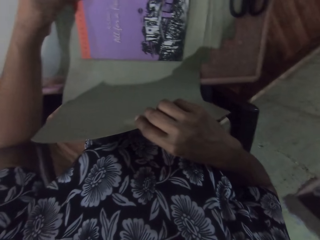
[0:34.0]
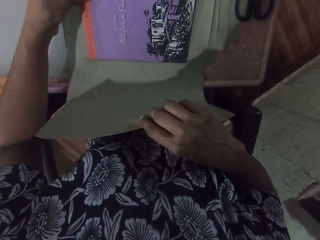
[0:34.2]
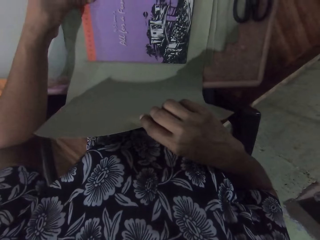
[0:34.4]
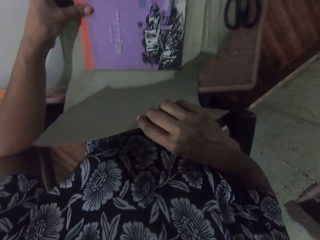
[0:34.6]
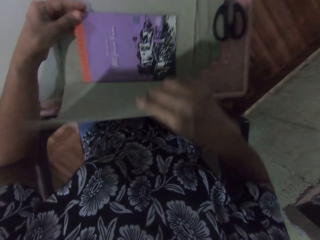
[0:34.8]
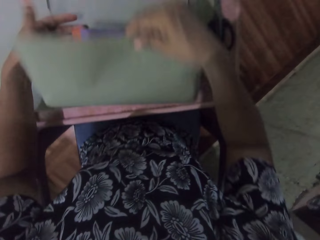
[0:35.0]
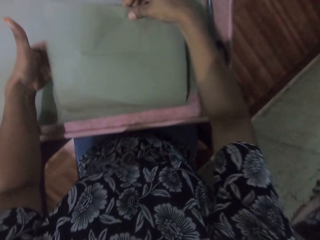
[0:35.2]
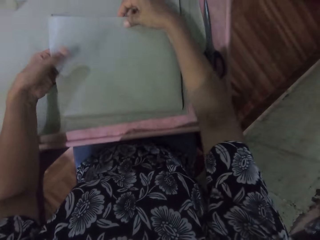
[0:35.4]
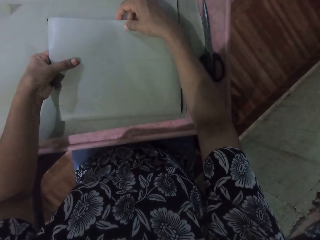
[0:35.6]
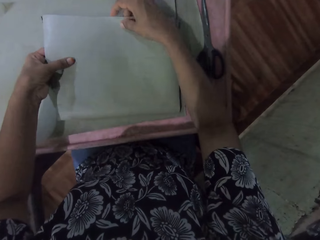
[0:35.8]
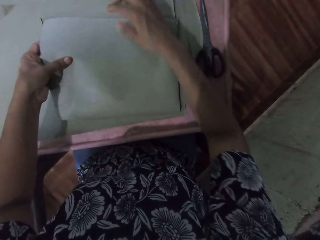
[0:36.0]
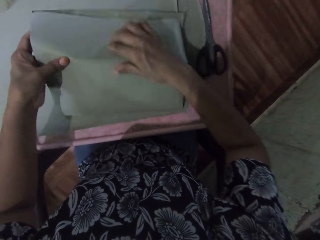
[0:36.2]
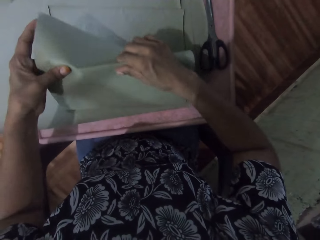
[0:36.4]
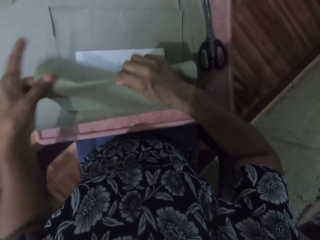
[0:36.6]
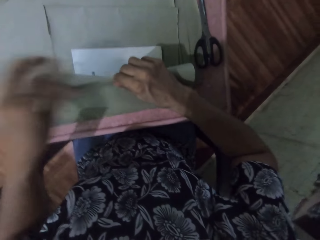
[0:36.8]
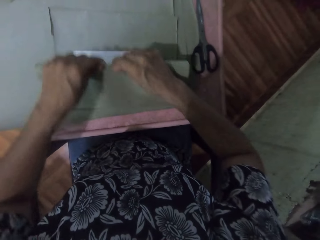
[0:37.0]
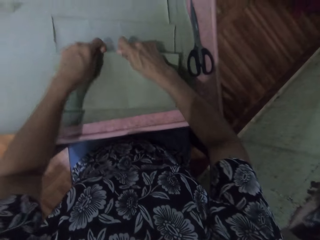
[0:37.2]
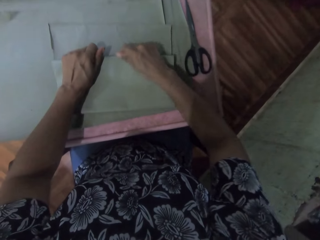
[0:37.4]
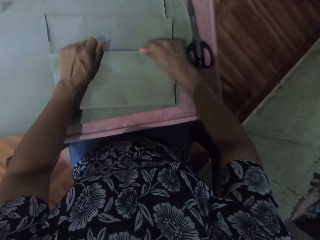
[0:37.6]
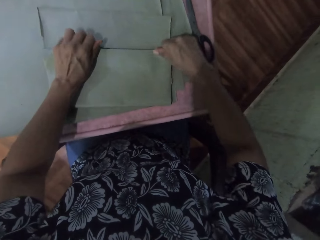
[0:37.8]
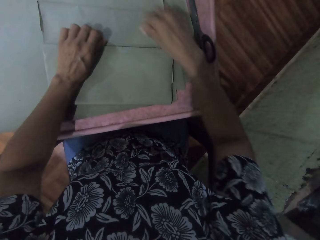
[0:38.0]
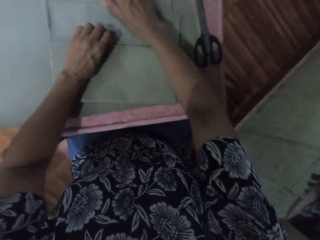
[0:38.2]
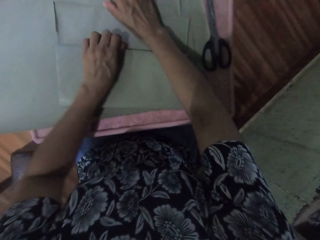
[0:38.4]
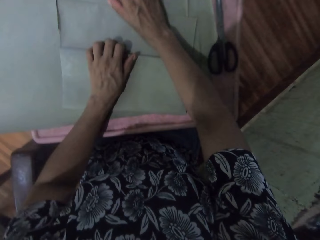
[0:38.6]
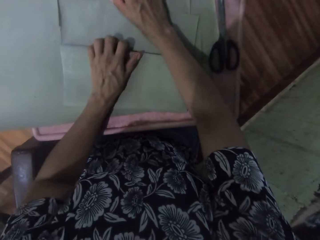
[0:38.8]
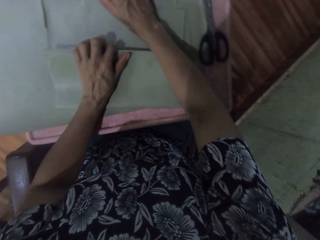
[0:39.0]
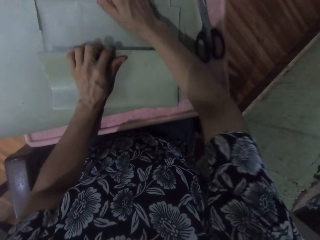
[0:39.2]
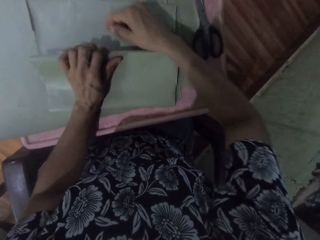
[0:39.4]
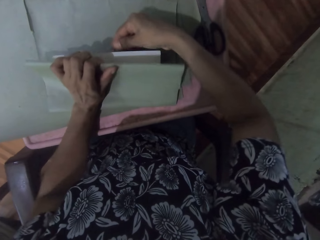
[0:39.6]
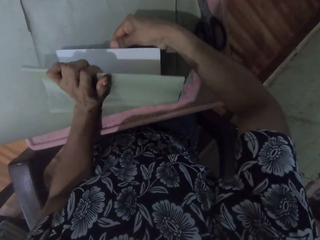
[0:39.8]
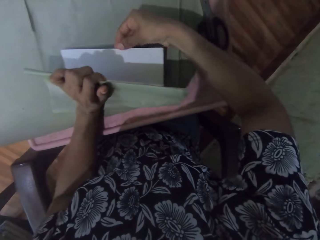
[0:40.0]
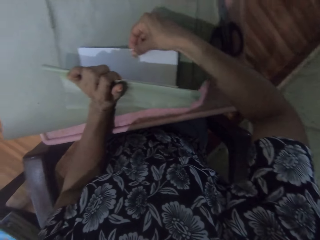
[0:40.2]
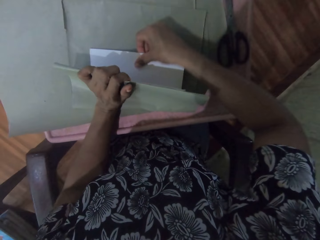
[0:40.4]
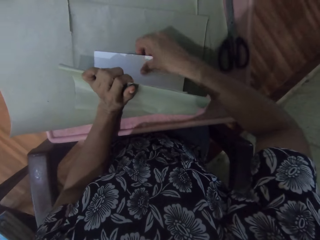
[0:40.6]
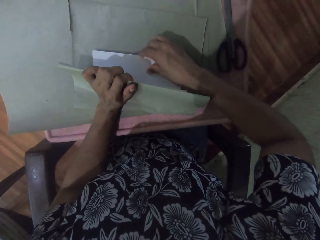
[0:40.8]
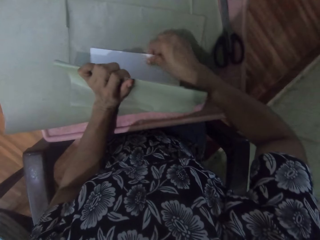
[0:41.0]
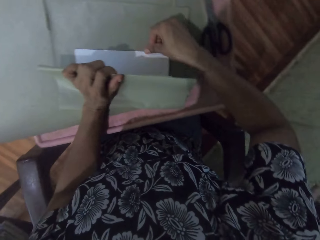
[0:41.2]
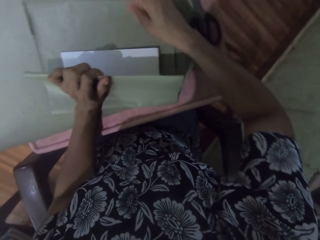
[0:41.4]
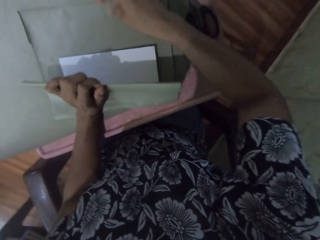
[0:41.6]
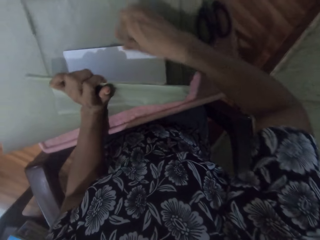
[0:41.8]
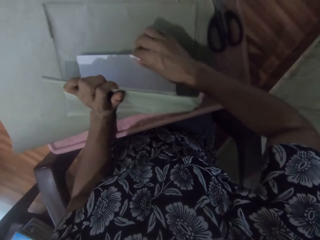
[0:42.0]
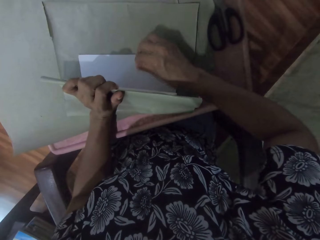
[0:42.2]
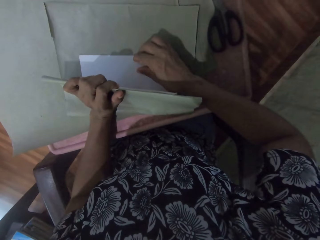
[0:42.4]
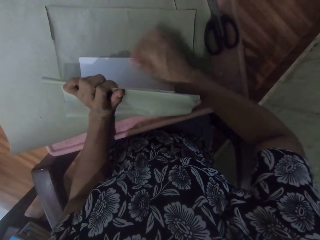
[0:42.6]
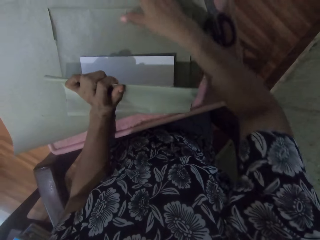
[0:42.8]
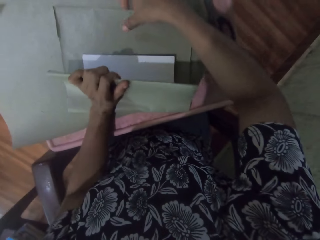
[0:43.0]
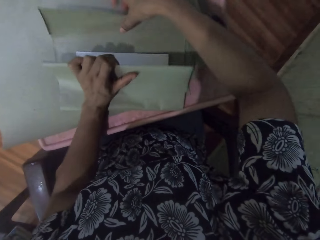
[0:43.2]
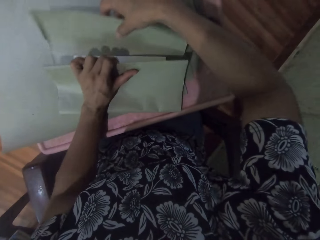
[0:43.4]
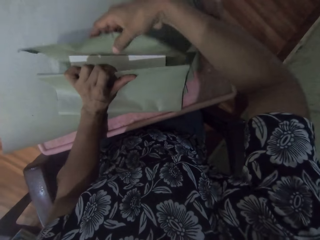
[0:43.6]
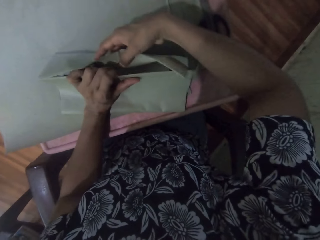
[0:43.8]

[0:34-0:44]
The camera wearer wraps the cover of the book in the sheet of paper with both hands.

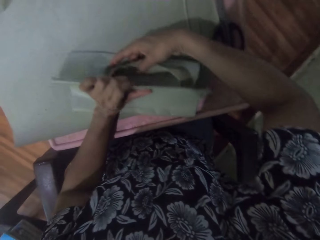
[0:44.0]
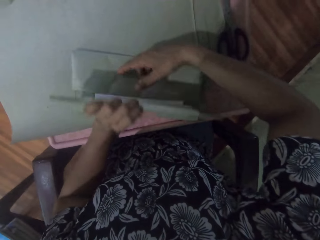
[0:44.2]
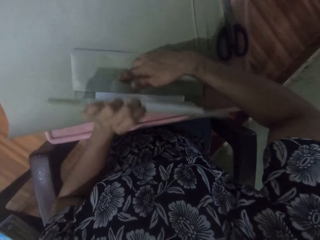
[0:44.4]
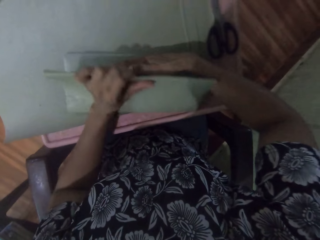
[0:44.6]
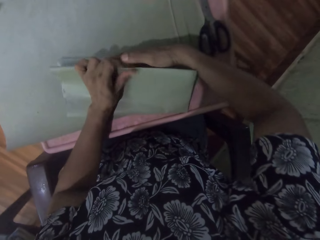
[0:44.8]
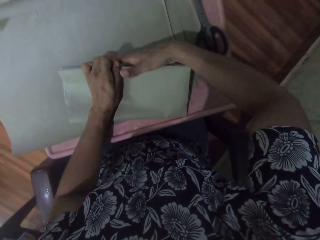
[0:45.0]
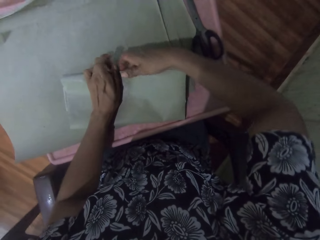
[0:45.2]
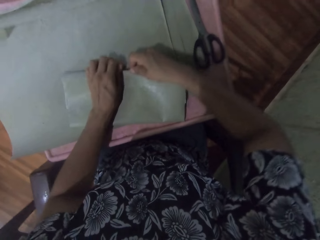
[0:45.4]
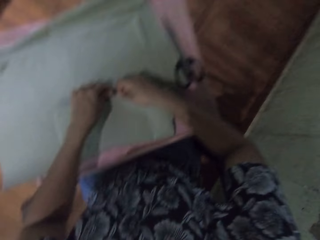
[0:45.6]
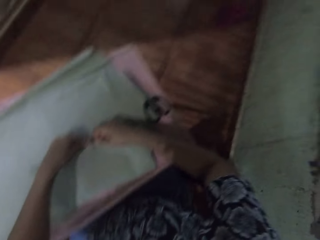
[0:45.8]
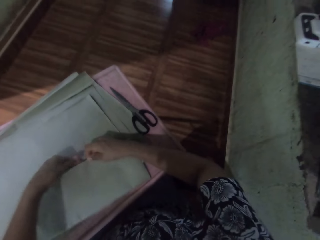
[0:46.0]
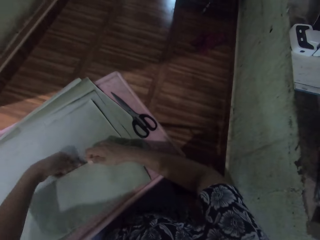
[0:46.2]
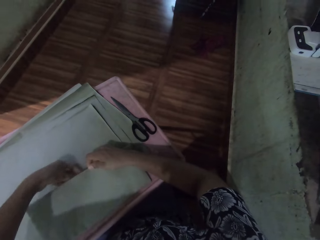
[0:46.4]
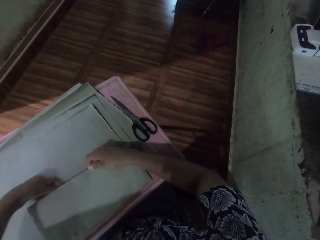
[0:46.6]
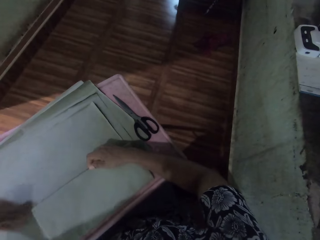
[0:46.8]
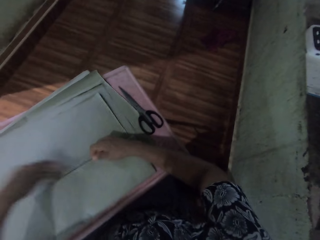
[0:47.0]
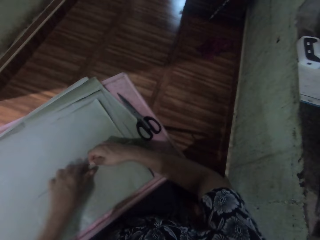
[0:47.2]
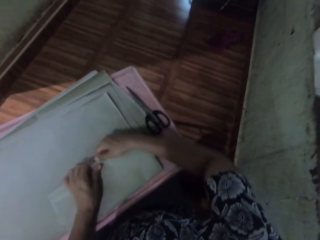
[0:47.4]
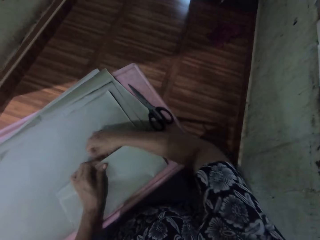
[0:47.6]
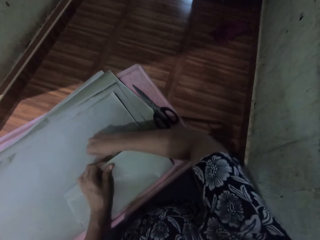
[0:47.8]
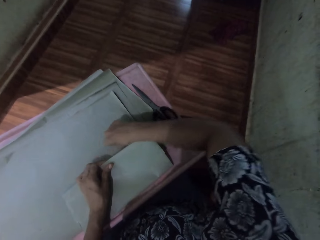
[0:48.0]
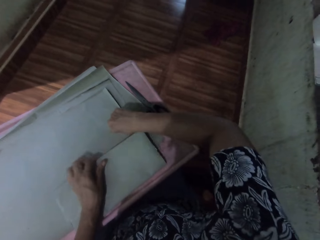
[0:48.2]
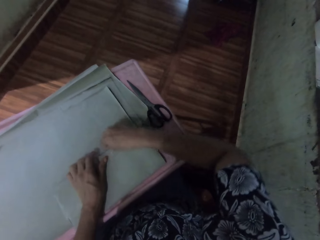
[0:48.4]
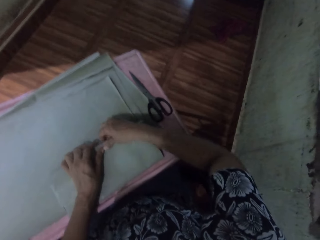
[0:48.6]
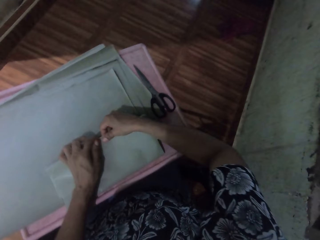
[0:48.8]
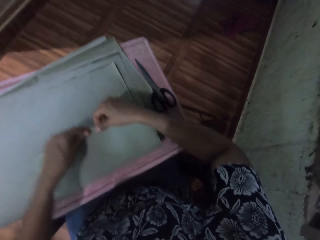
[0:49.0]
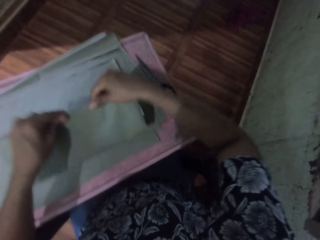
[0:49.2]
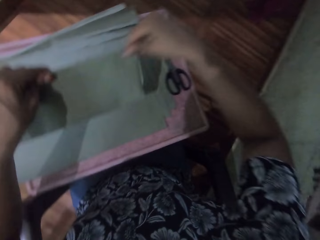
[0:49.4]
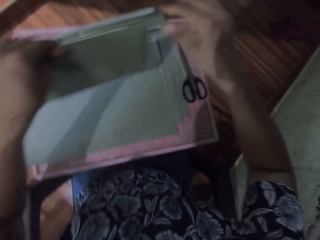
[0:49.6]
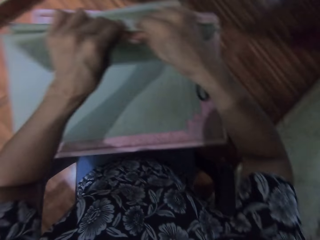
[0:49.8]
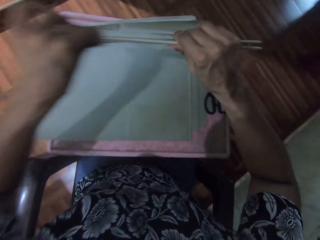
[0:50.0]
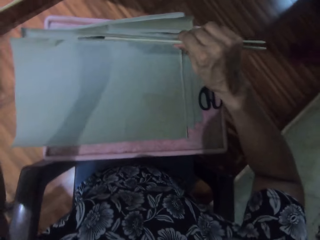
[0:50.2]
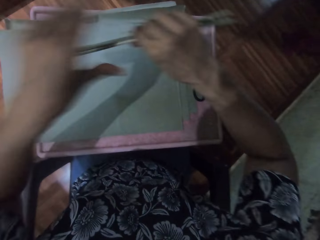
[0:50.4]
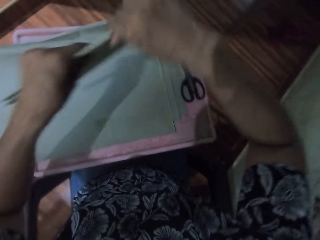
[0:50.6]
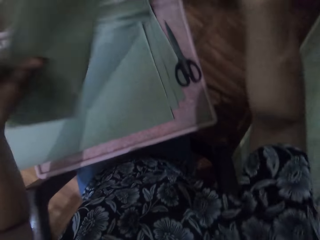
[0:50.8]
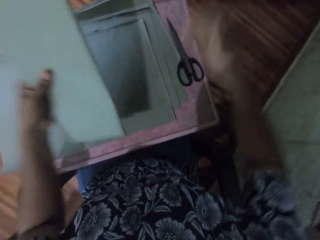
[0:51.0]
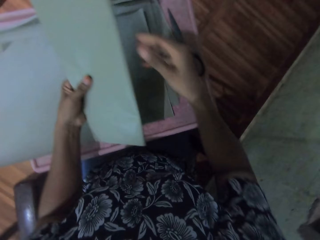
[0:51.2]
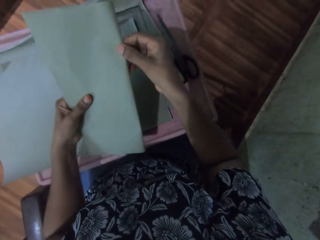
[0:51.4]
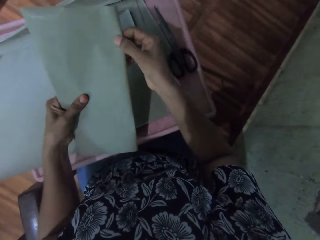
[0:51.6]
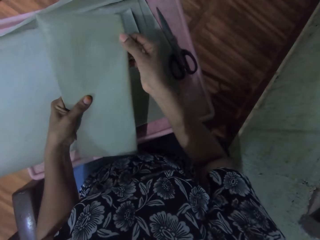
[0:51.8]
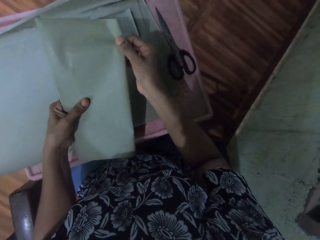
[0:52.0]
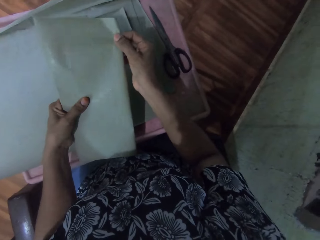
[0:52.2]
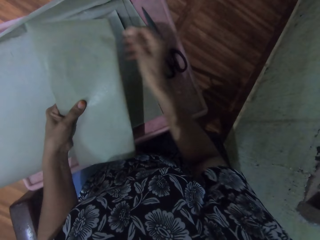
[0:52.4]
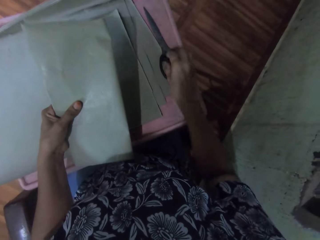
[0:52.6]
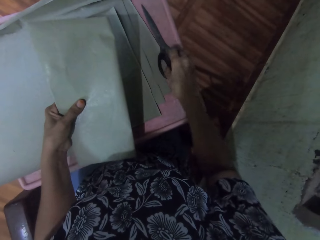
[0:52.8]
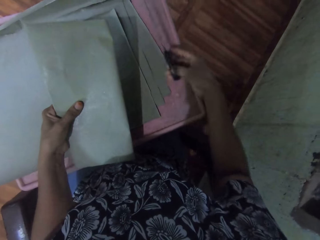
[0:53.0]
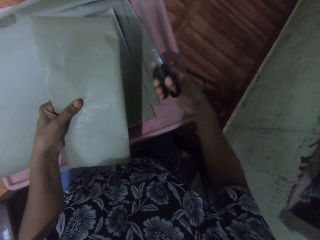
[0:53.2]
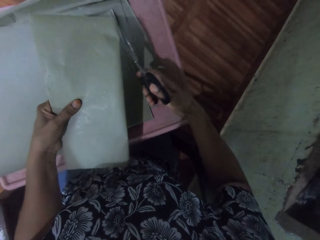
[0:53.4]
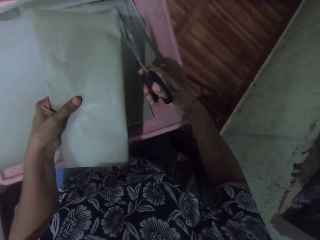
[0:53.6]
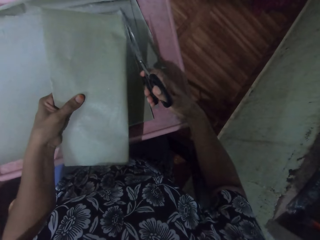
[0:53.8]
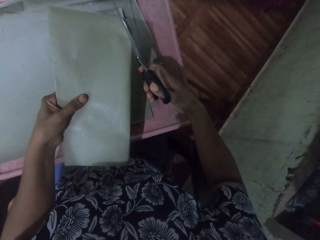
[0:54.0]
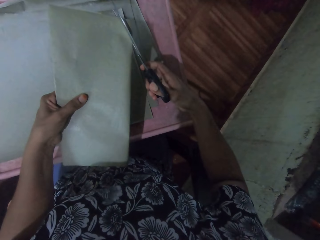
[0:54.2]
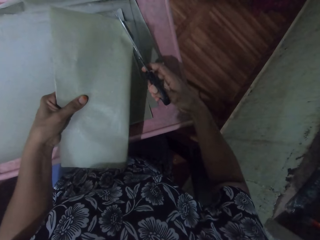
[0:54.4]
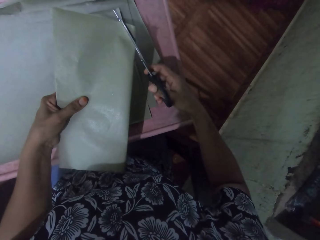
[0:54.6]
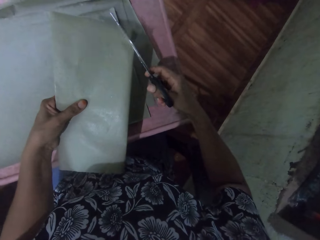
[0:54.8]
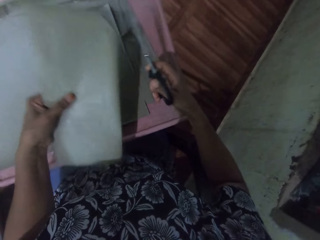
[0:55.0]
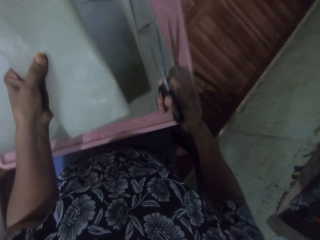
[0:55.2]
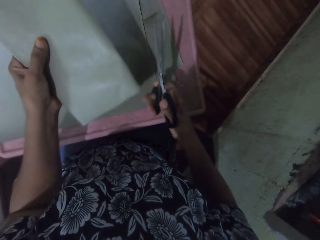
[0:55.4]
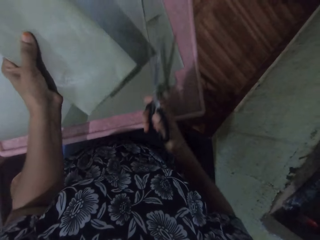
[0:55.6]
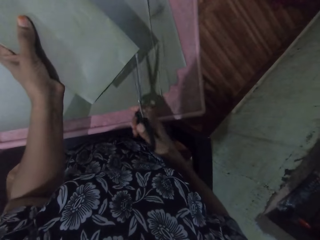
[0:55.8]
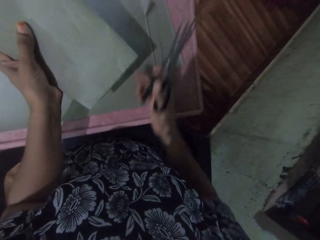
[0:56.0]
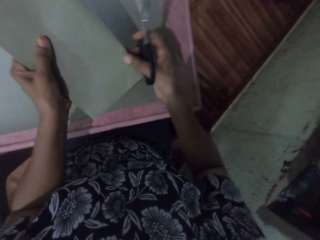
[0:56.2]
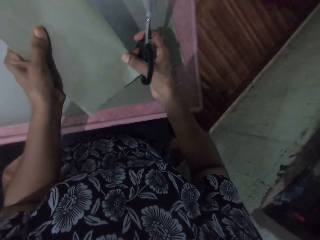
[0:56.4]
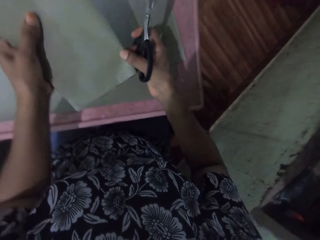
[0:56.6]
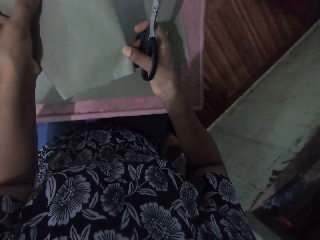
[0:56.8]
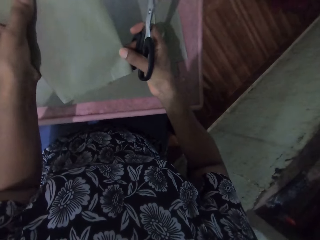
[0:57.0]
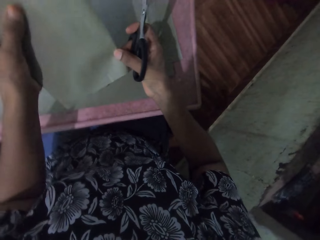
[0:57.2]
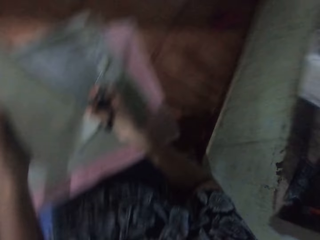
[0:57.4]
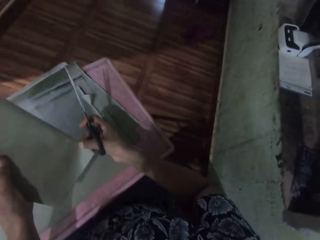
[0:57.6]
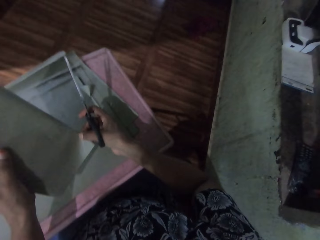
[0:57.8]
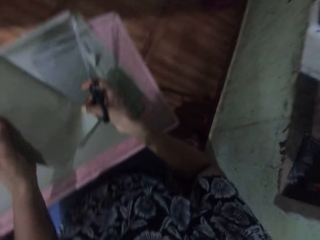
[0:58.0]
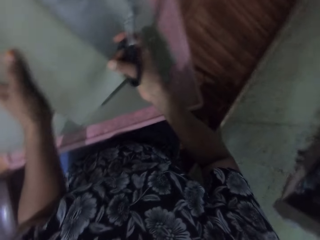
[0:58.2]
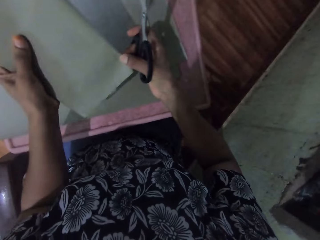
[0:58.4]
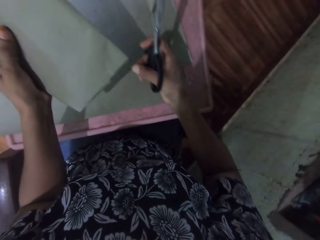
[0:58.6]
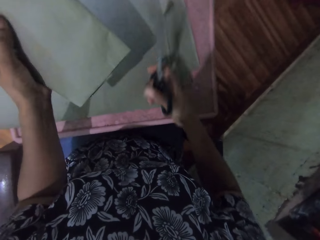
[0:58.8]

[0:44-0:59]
The camera wearer adjusts the edge of the book with both hands. She raises the book with both hands. She adjusts the edge of the book with both hands. She lifts a pair of scissors from the table with her right hand. She trims the edges of the sheet of paper with the scissors in her right hand. She adjusts the edge of the book with her right hand.
